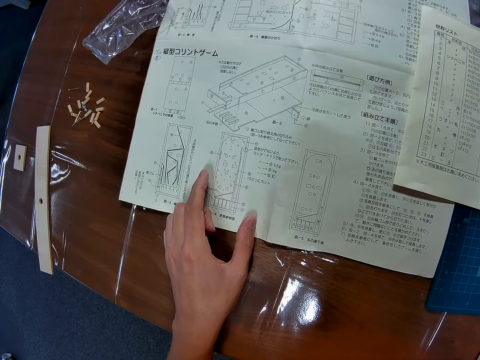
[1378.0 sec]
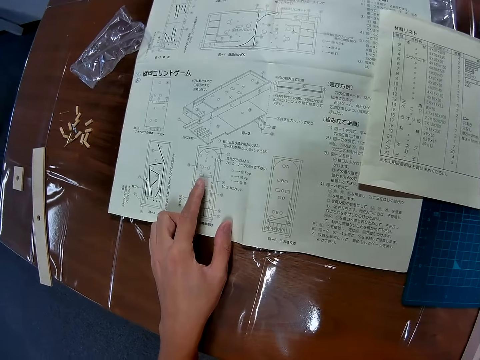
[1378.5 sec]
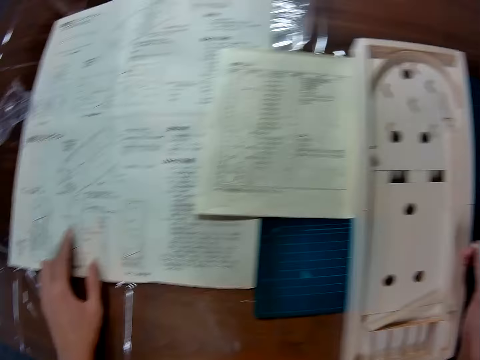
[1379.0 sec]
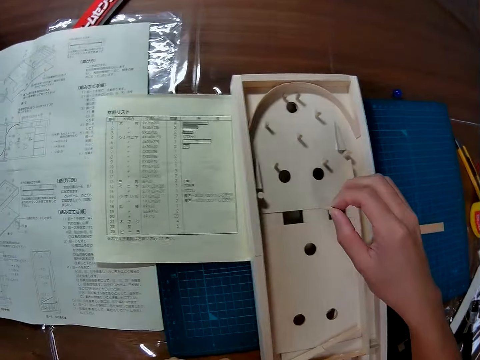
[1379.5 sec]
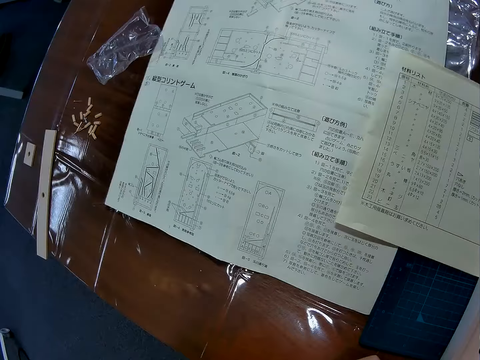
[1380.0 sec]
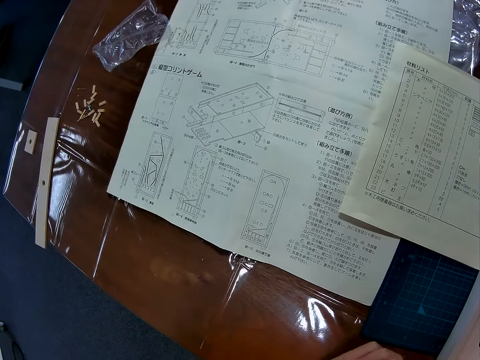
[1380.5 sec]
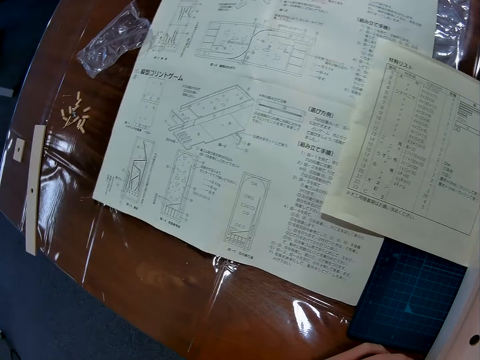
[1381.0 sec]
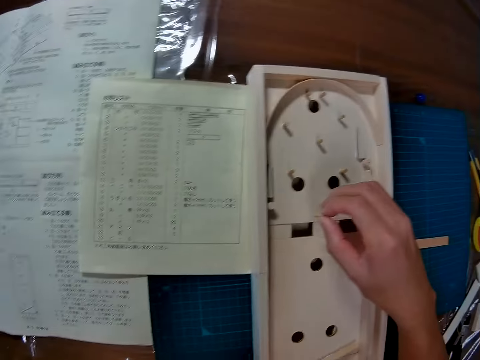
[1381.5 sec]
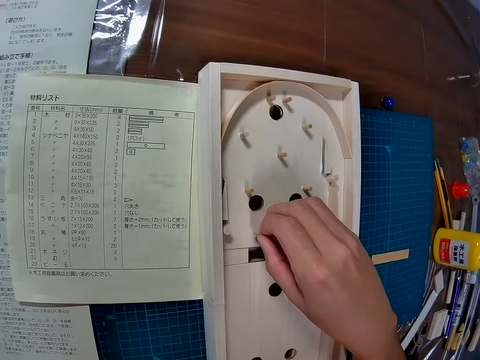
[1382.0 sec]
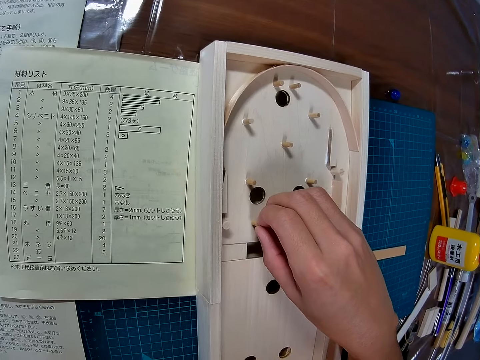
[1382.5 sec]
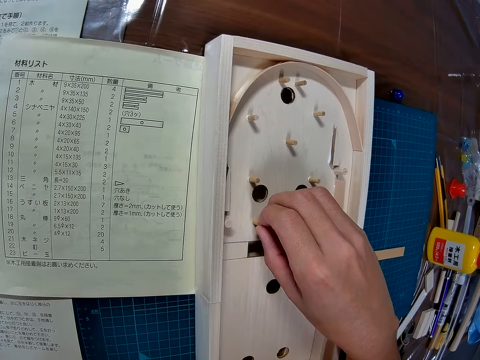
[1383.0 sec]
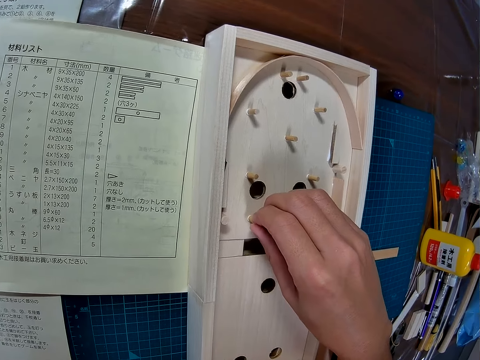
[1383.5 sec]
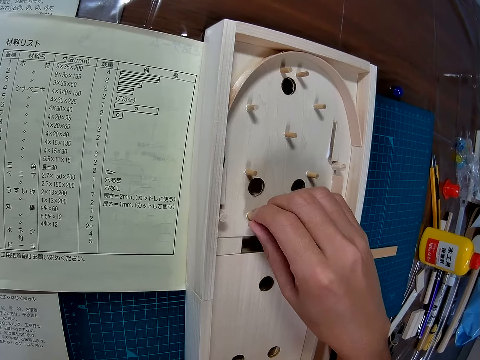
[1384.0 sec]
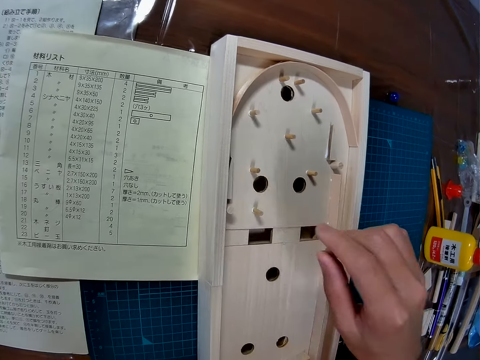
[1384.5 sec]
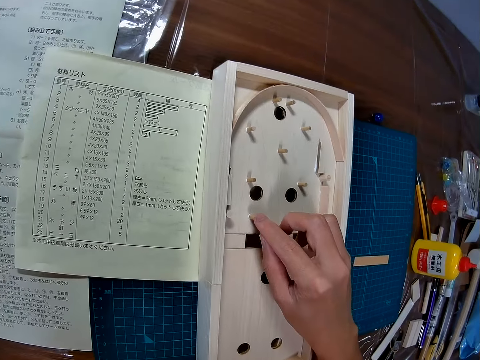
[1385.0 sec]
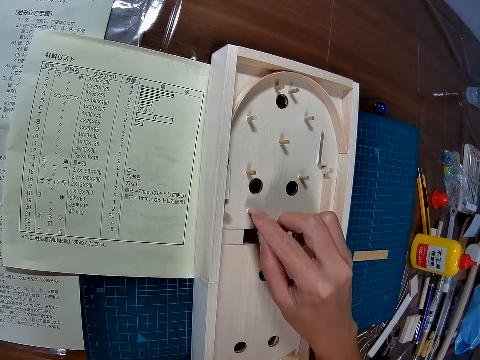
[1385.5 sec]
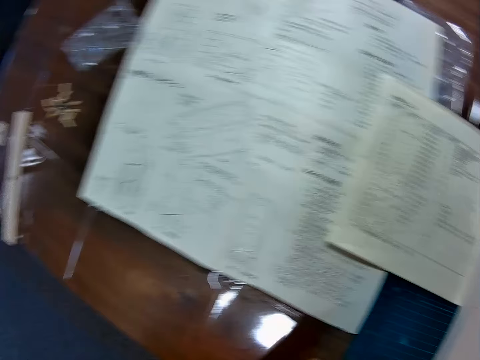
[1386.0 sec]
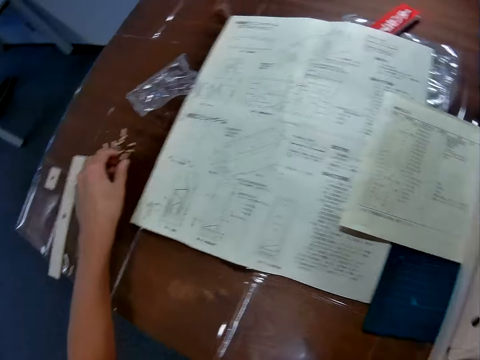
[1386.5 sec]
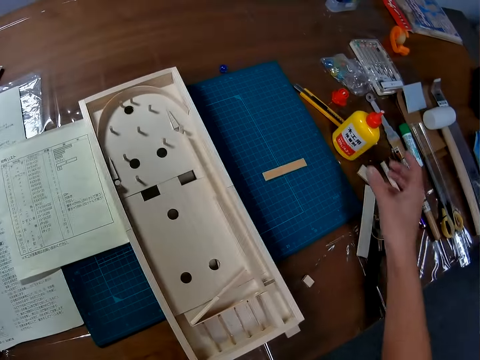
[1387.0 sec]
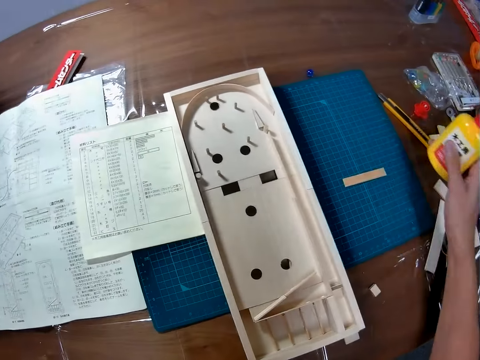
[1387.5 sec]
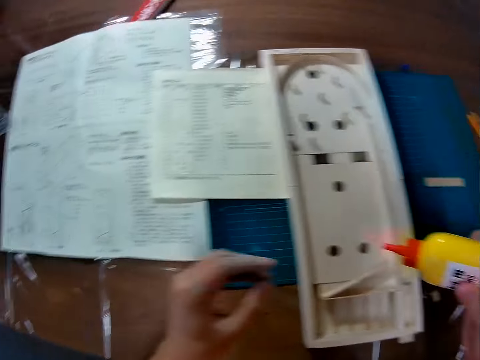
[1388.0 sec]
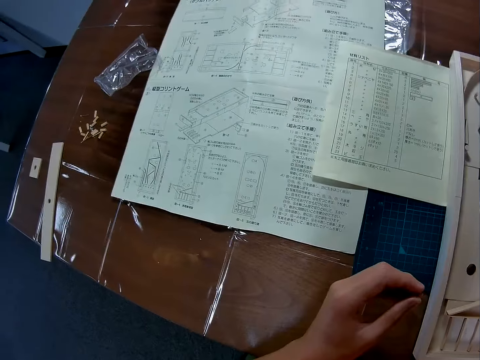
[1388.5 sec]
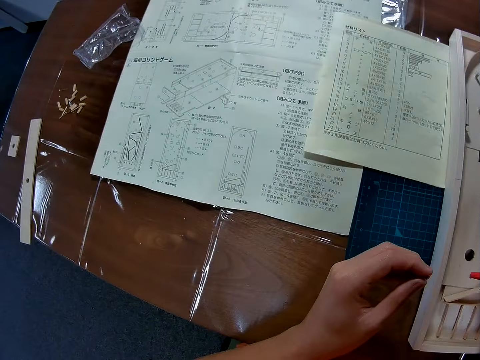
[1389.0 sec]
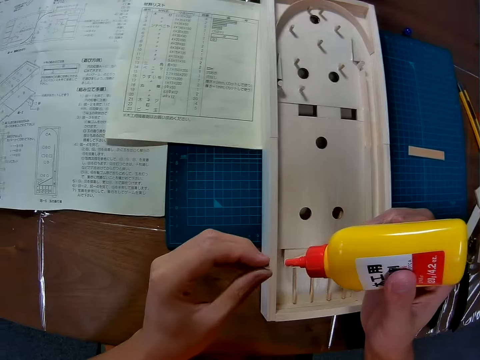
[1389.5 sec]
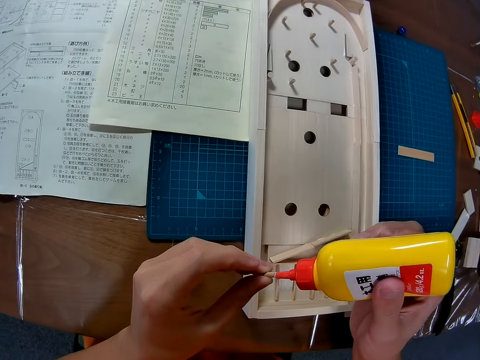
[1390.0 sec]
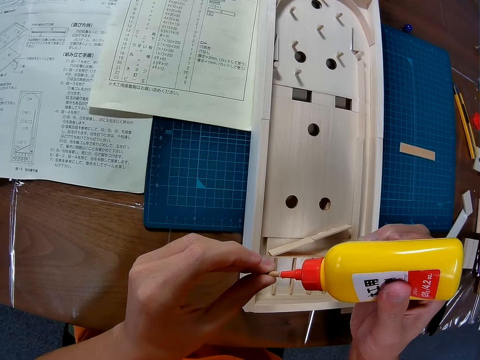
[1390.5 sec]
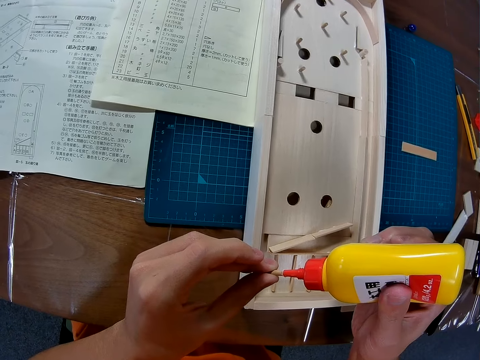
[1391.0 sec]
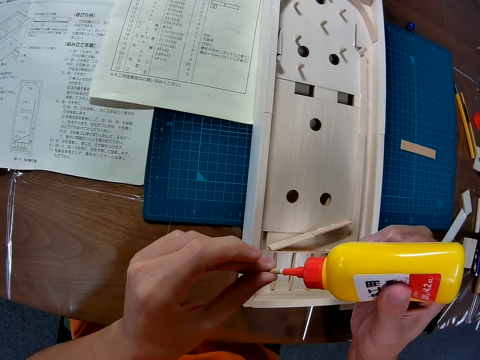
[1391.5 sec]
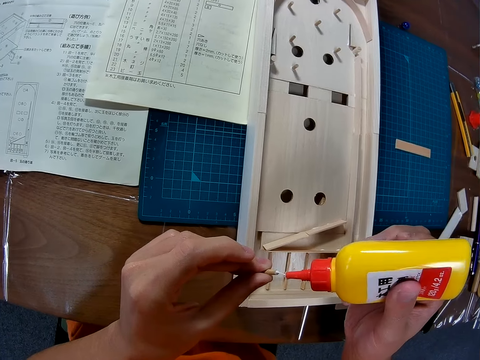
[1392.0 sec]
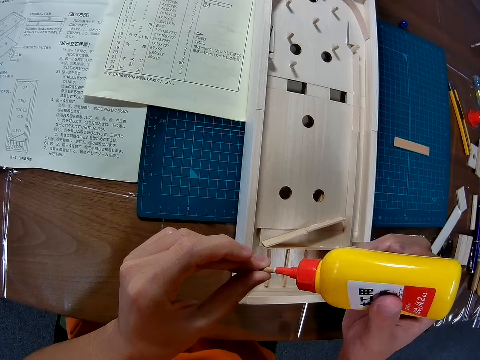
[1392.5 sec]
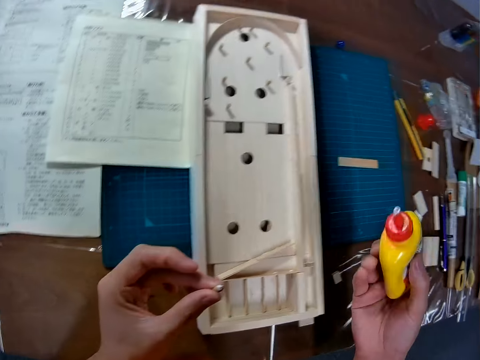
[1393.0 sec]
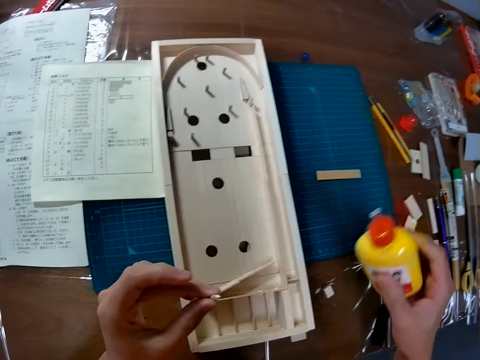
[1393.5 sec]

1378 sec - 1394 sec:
The camera wearer glues the piece of wood or stick to the wood structure. They take another stick from the table. They take the glue from the table. They apply glue on the stick.

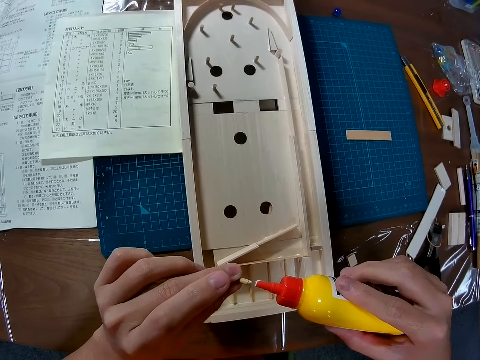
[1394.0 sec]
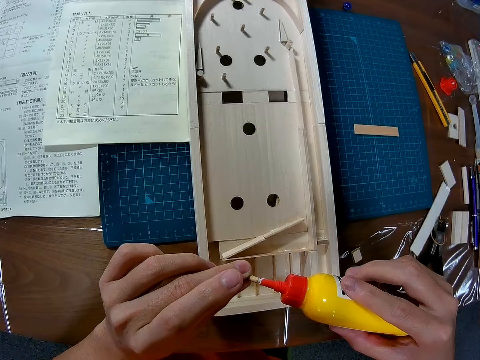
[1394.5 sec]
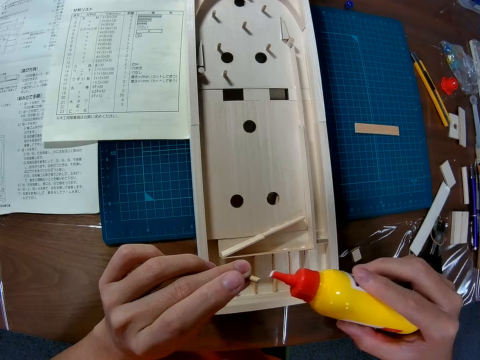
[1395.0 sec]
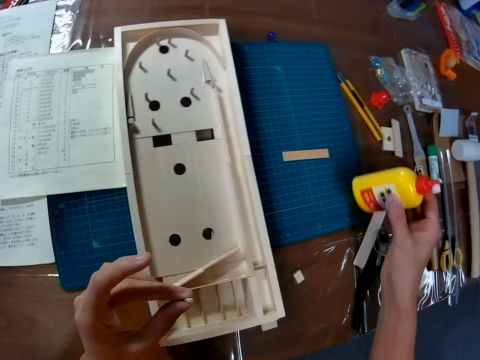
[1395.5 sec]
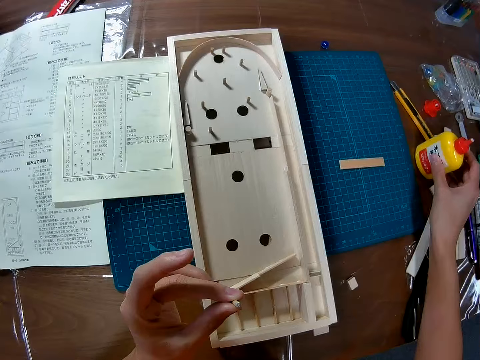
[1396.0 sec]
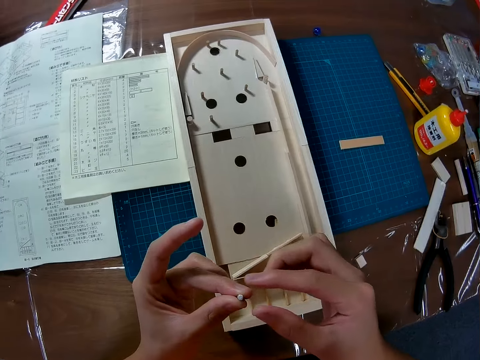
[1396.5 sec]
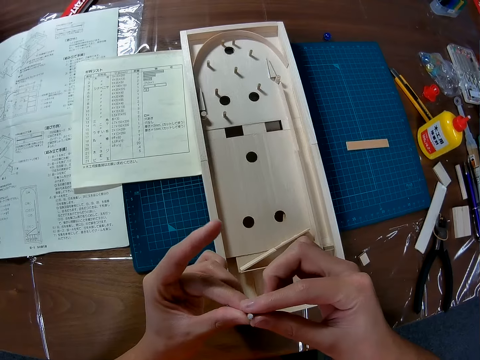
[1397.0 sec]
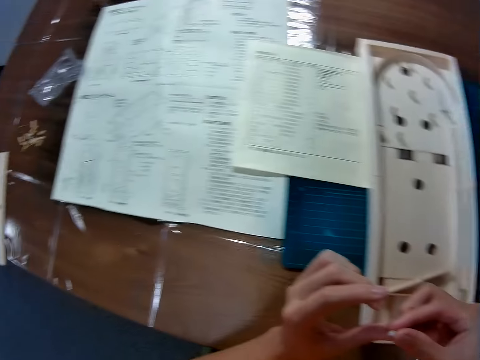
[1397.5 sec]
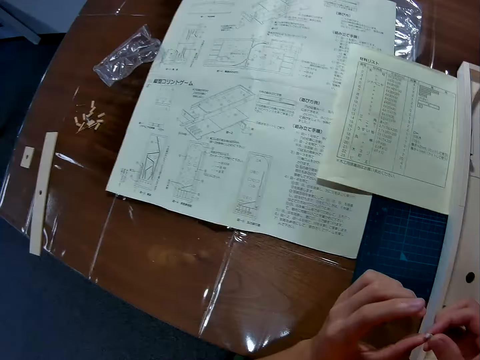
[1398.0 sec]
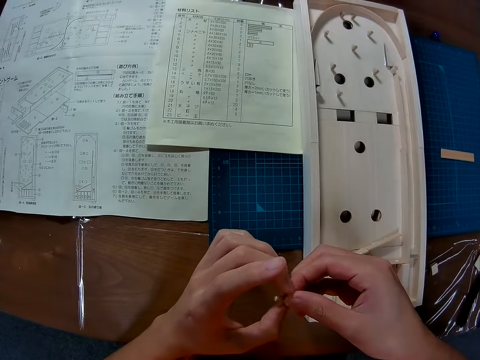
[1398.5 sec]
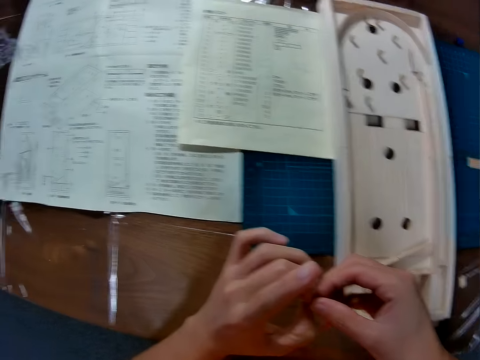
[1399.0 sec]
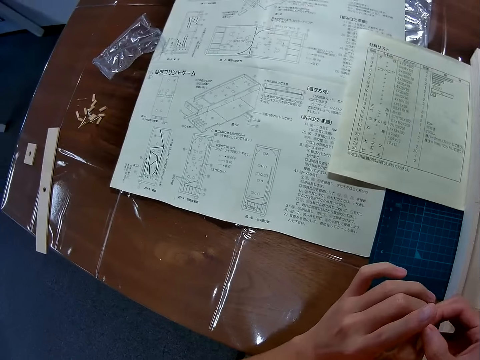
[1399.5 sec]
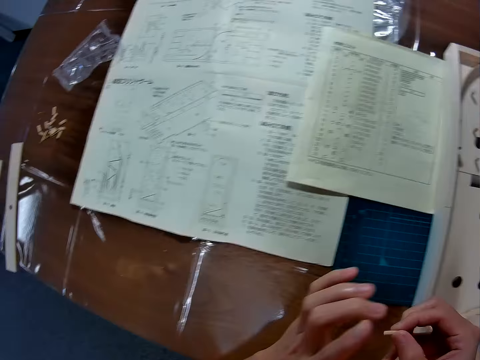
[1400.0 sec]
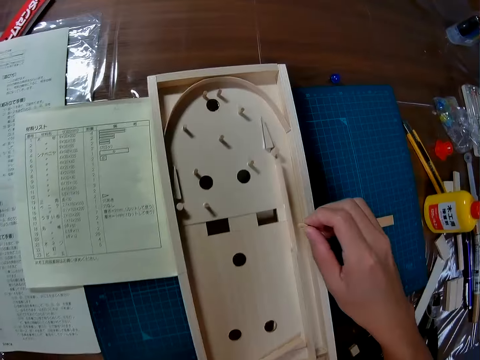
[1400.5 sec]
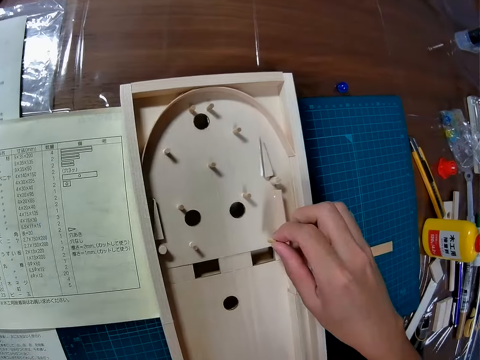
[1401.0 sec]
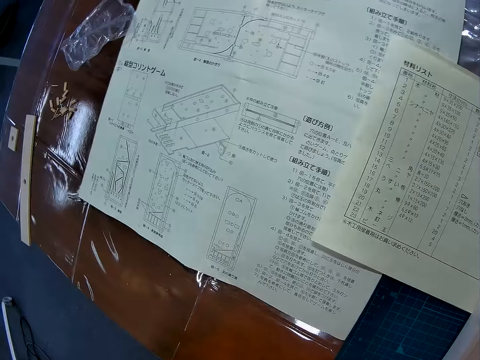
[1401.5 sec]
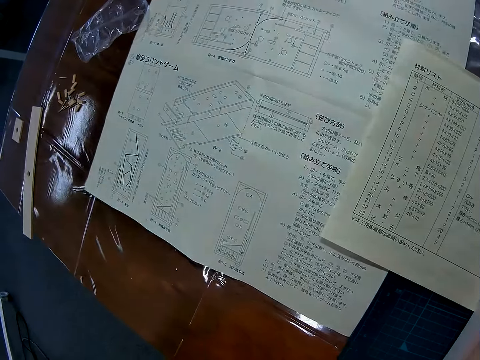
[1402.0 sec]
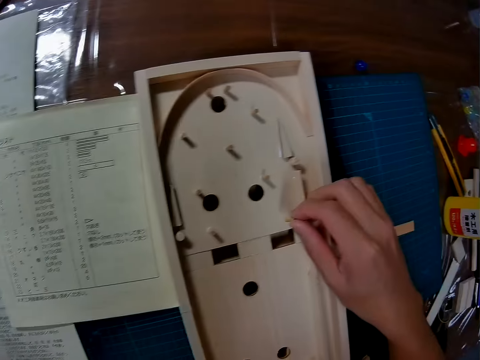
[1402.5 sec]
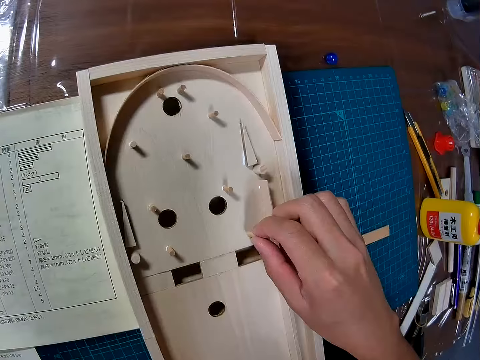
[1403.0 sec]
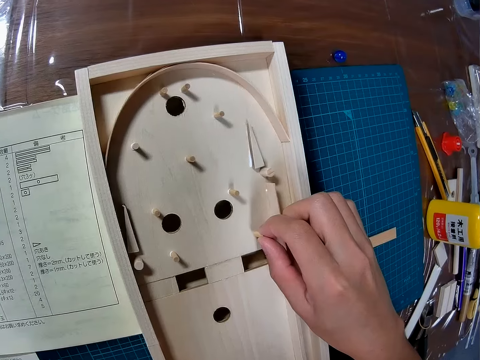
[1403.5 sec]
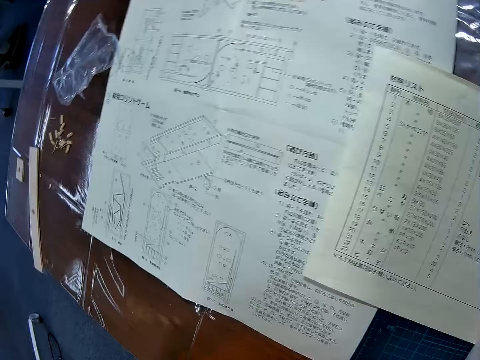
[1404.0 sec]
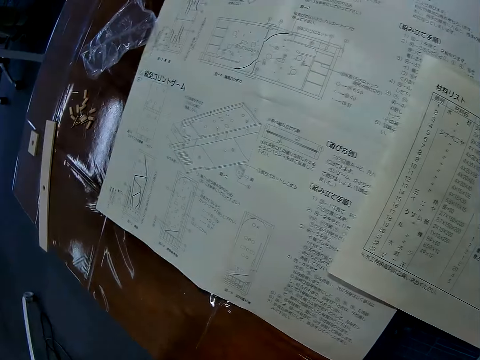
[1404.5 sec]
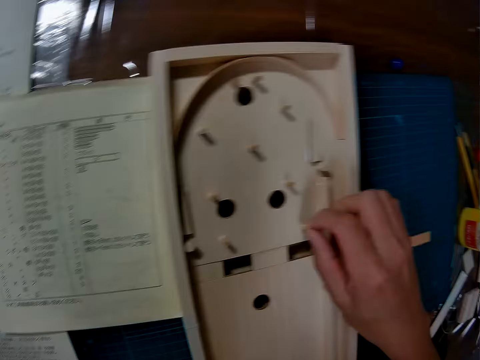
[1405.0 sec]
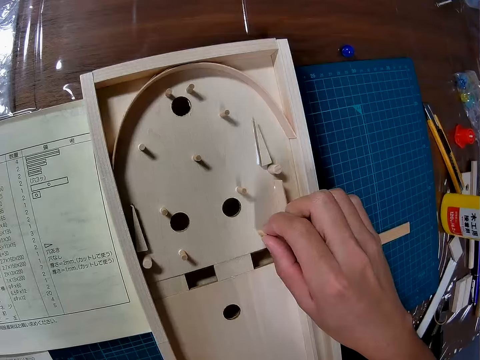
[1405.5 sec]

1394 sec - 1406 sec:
The camera wearer places the glue on the table. They hold the stick in hands. They glue the piece of wood to the wood structure. They look at the book.
